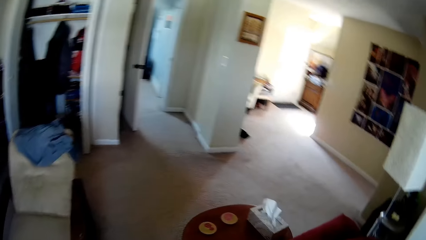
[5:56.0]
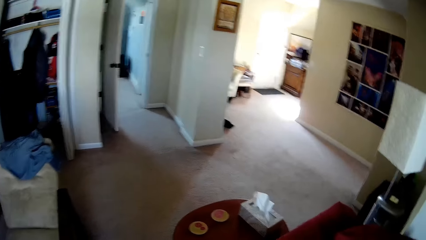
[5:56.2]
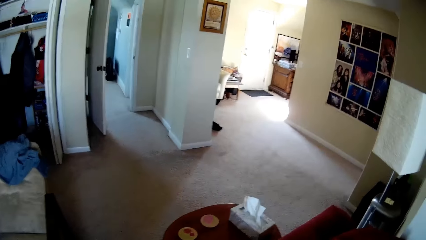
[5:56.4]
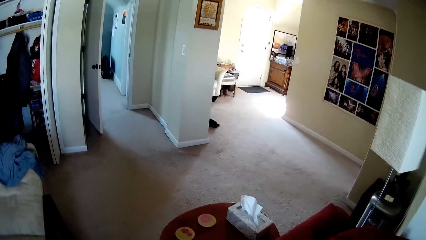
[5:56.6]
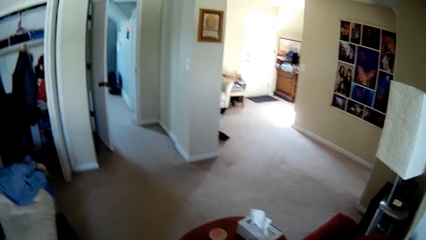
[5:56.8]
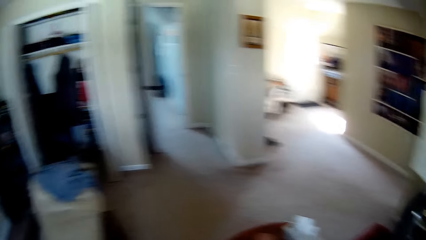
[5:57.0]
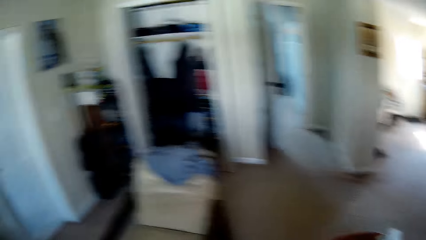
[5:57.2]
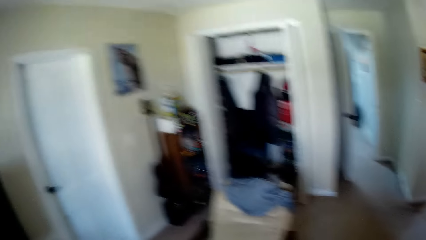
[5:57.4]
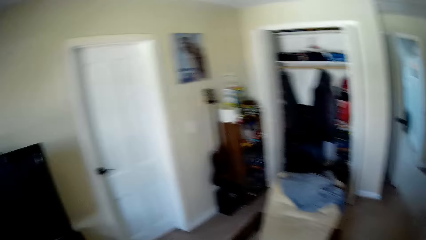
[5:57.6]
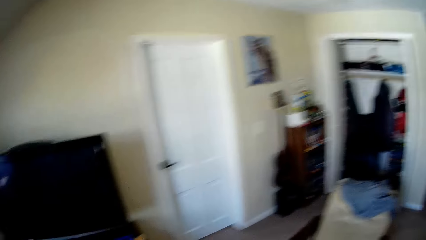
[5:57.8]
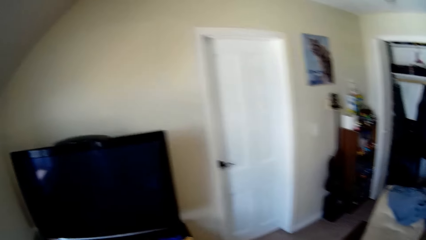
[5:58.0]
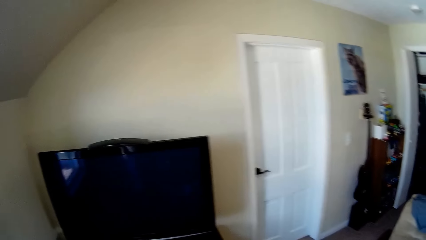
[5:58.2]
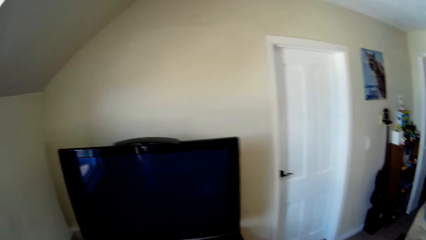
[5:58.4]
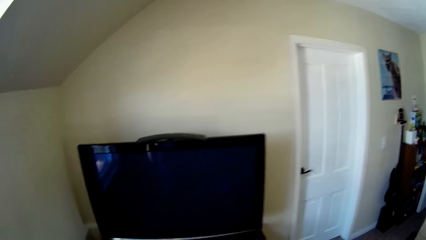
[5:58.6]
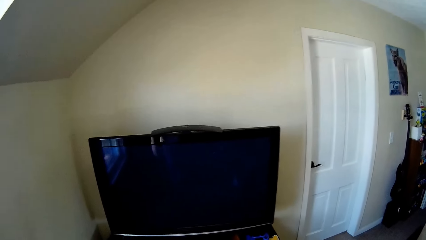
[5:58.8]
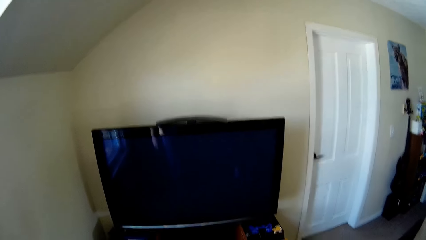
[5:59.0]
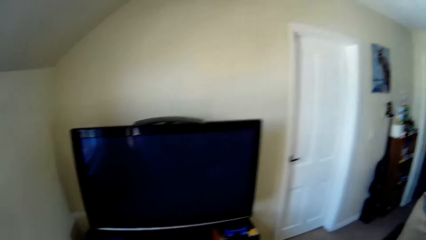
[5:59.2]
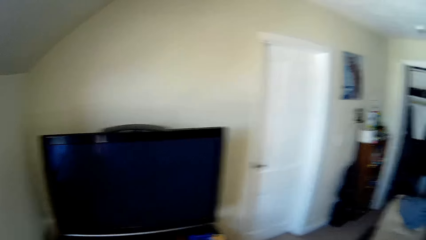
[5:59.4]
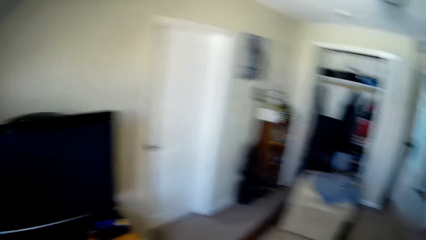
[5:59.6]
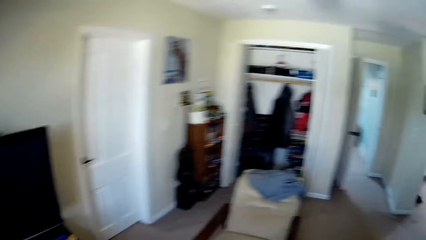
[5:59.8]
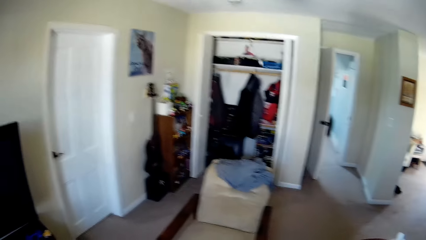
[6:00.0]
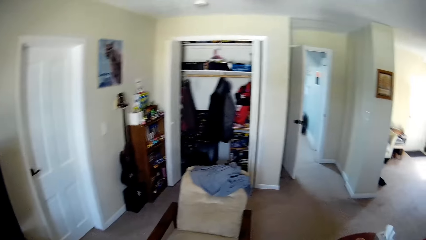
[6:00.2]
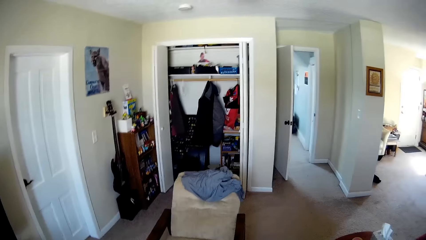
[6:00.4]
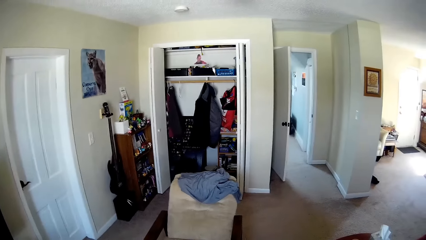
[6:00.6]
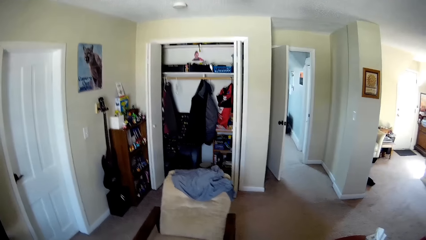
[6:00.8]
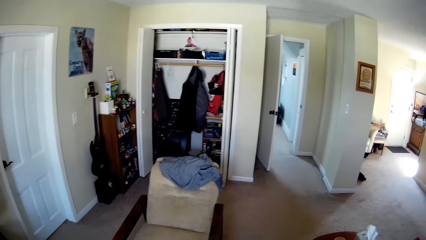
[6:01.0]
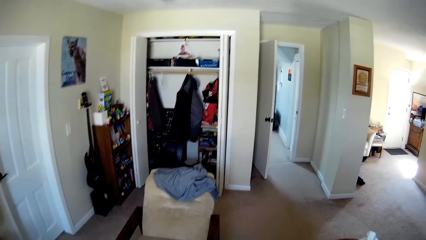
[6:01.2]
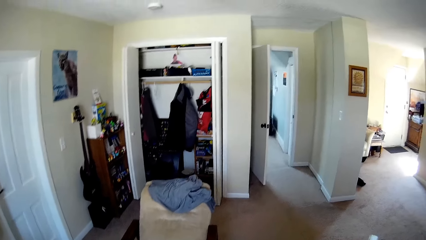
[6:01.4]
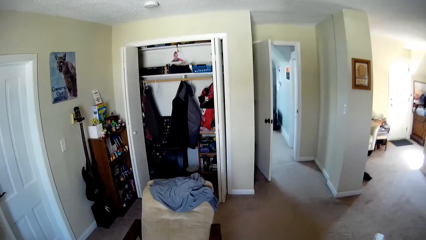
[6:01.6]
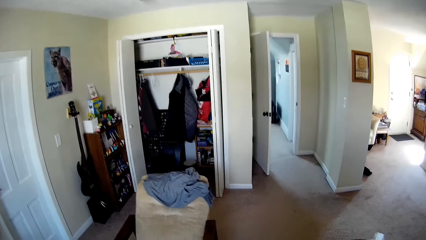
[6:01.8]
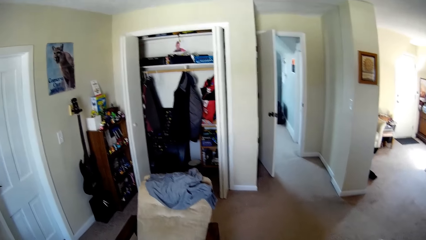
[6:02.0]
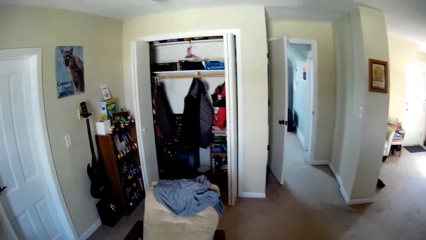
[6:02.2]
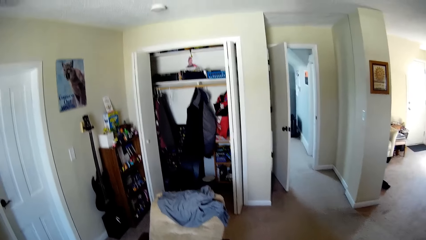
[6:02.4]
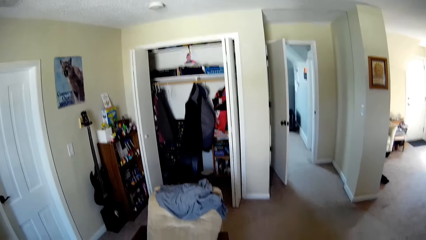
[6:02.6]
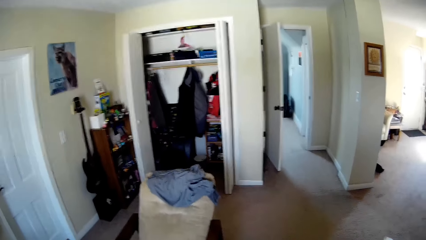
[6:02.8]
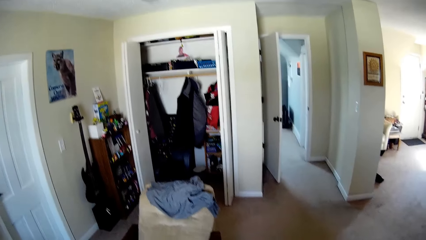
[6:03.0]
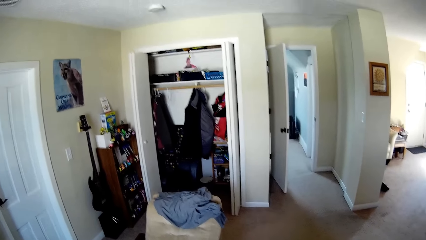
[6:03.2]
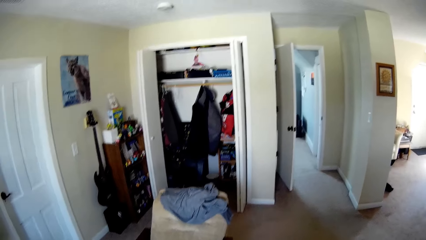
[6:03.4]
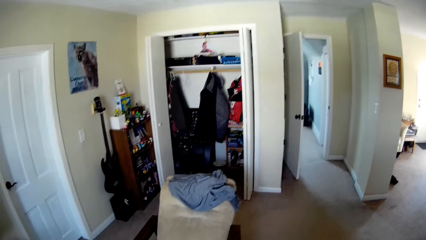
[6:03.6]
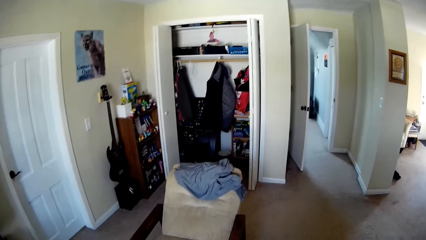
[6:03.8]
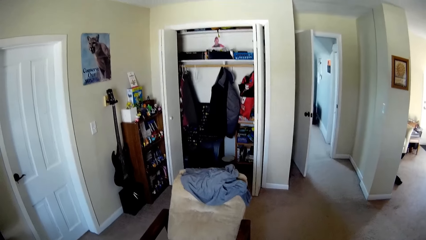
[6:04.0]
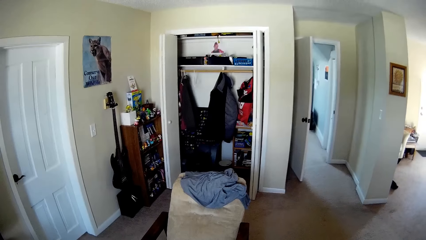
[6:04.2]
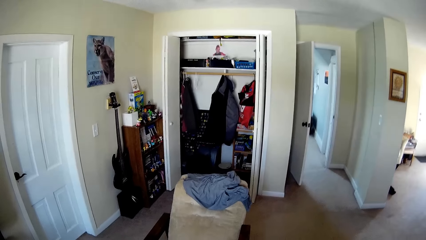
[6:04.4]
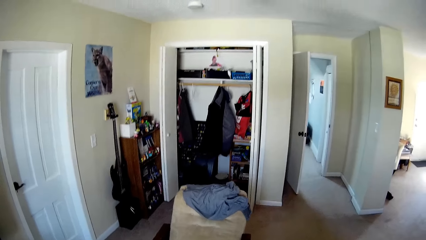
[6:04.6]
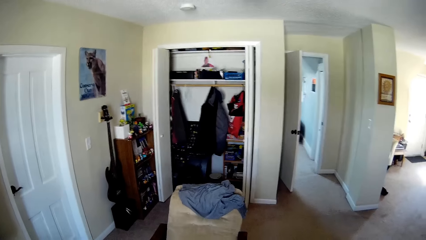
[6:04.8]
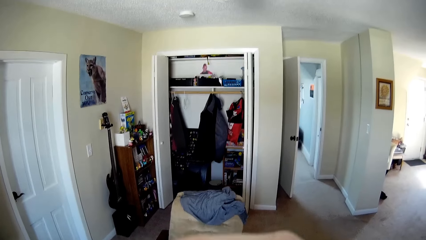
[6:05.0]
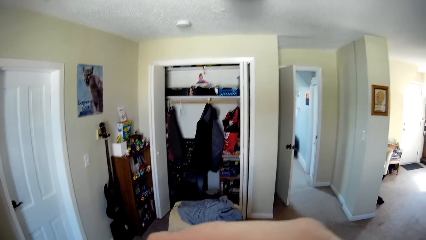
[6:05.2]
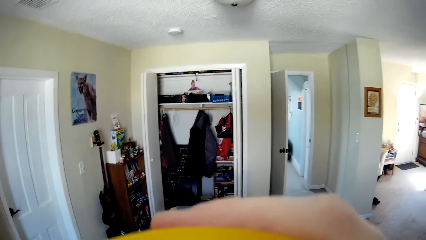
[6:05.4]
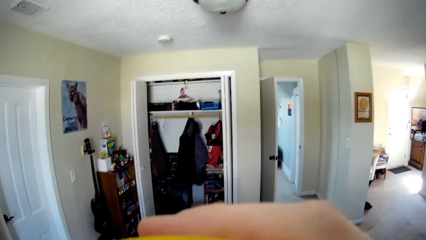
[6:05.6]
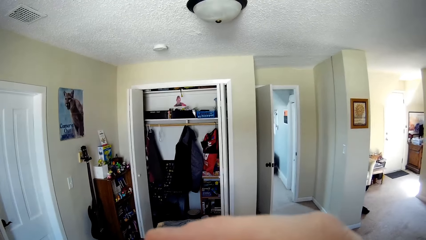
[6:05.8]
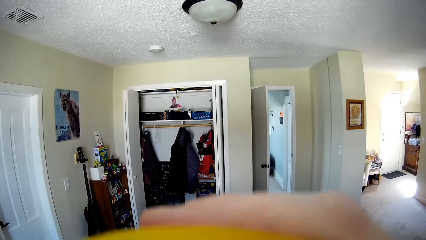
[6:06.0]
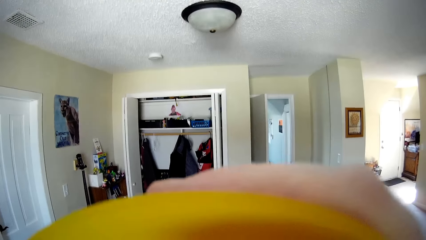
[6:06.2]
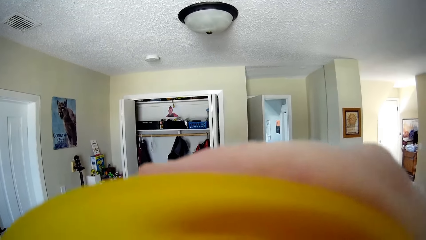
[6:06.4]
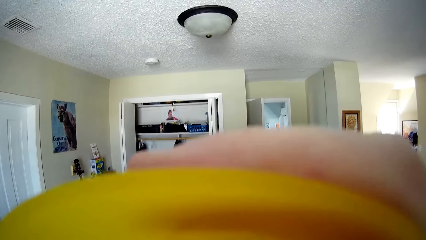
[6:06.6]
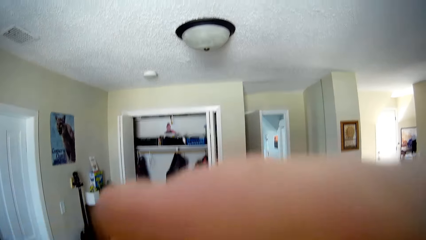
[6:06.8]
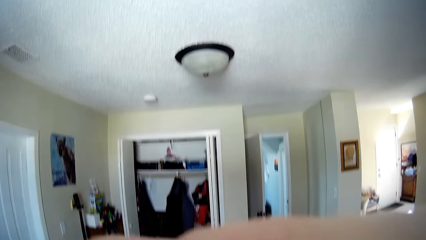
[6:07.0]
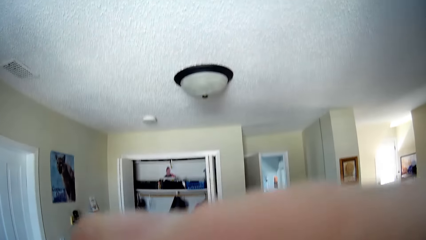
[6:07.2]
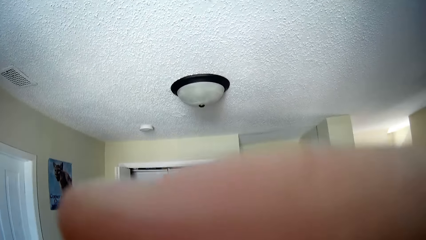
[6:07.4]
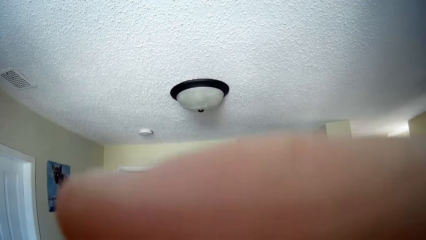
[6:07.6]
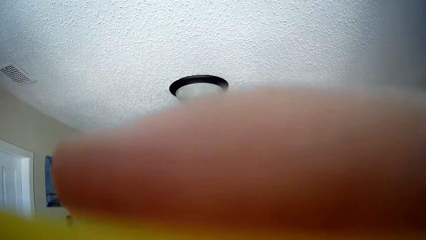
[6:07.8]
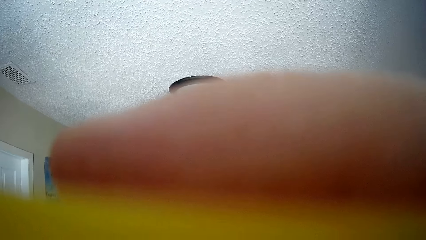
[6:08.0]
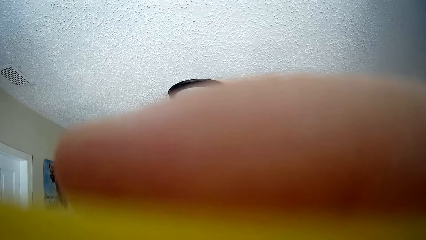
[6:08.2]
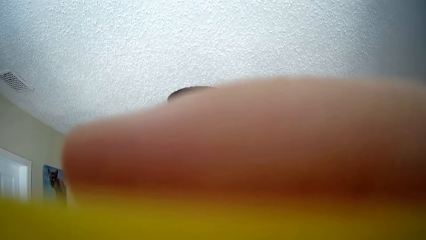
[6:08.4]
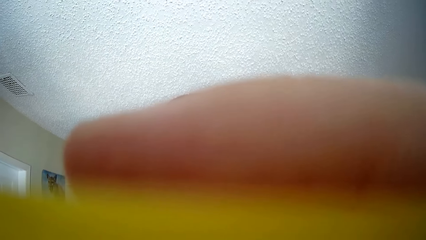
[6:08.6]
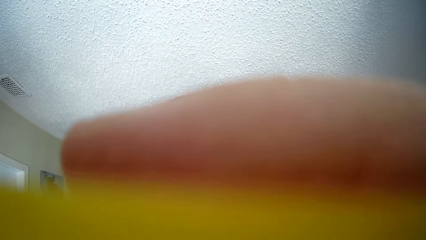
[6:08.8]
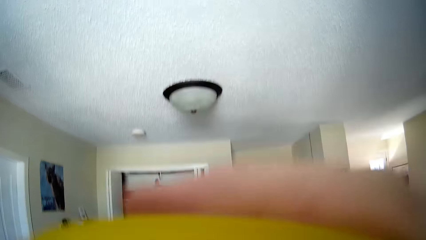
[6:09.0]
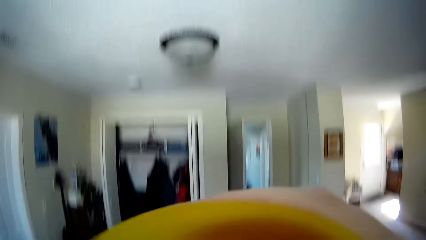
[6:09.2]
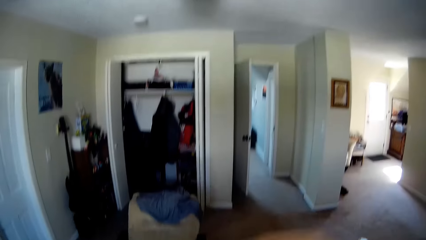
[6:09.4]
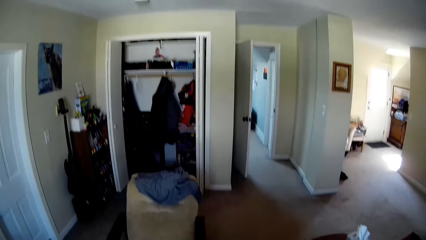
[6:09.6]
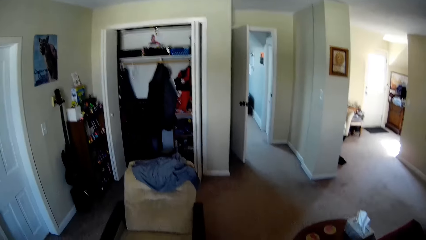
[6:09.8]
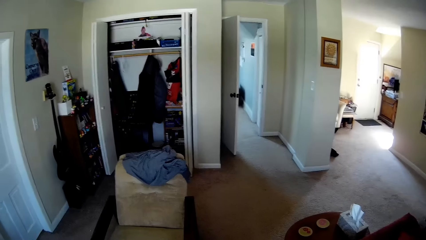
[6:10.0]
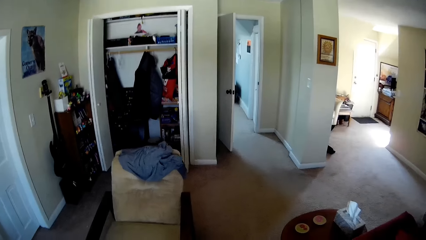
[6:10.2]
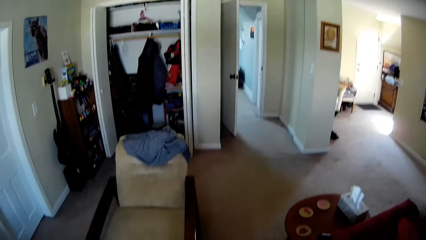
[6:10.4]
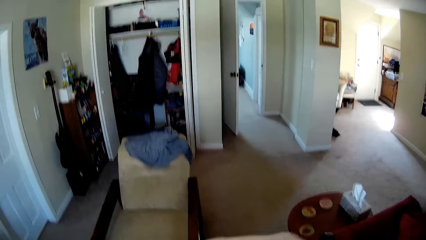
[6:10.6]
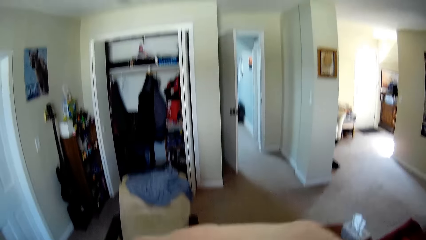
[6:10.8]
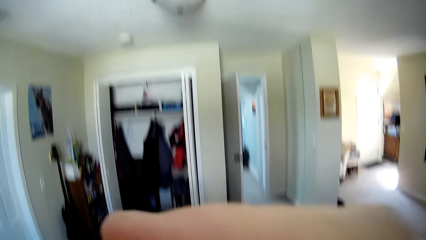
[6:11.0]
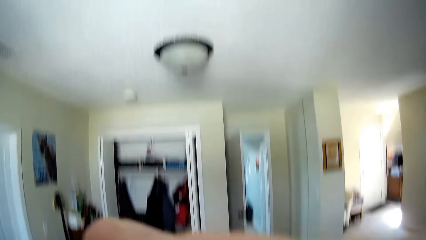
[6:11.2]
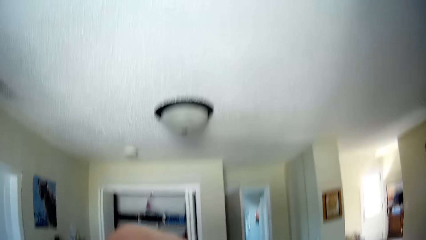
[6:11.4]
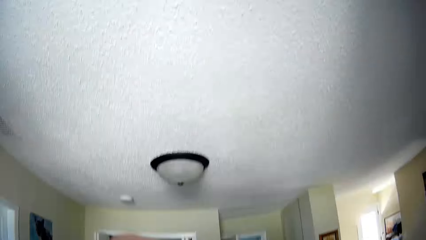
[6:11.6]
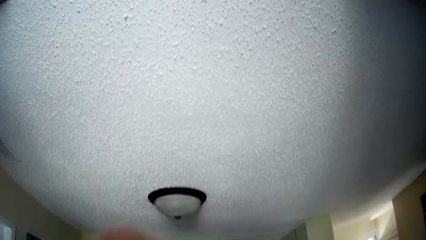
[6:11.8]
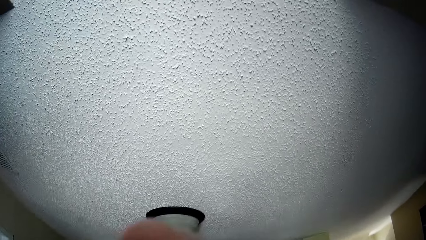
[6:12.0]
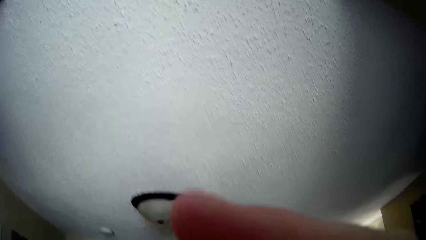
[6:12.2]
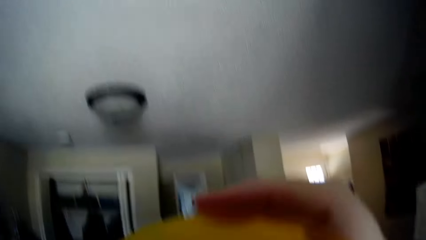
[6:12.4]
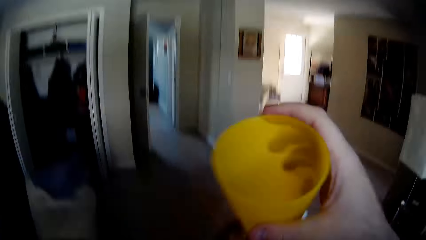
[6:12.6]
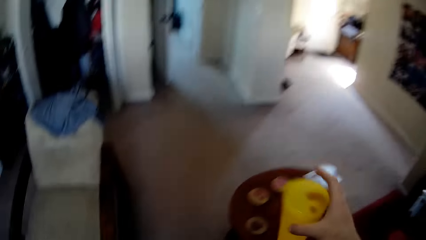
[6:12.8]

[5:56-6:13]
The camera wearer drinks water or milk with a yellow glass.
